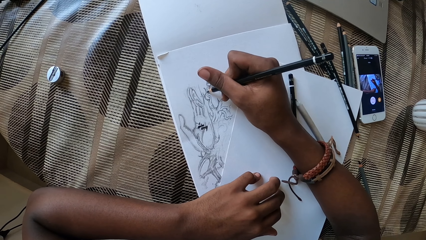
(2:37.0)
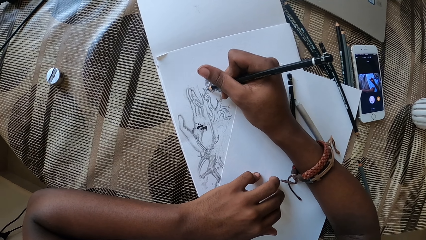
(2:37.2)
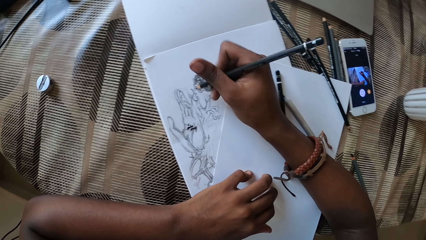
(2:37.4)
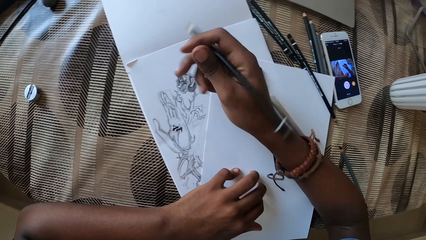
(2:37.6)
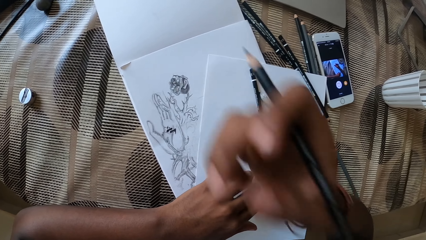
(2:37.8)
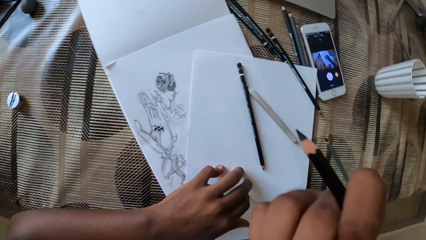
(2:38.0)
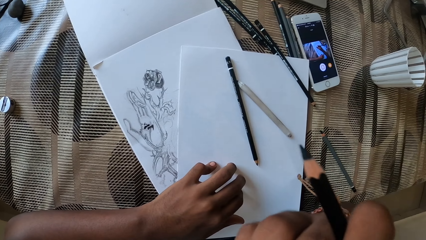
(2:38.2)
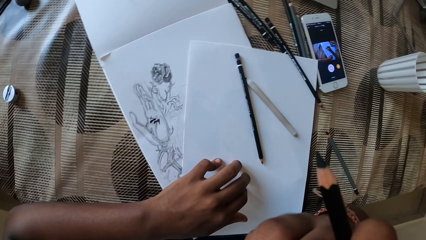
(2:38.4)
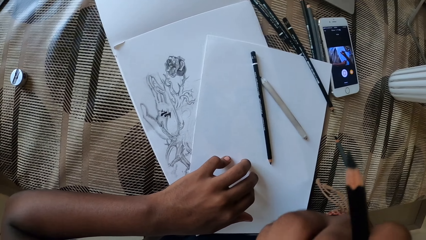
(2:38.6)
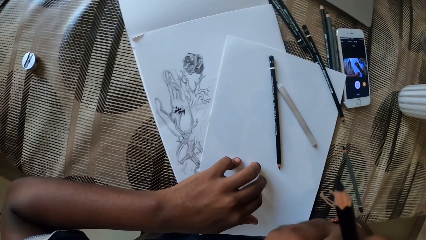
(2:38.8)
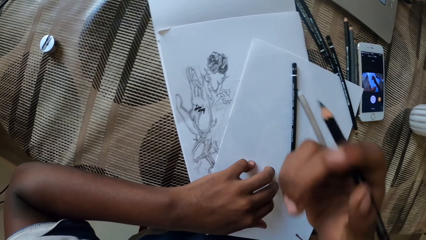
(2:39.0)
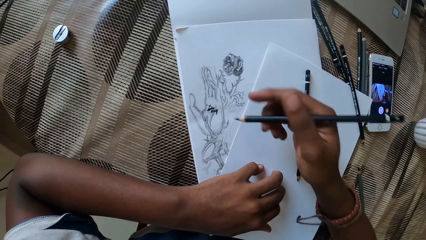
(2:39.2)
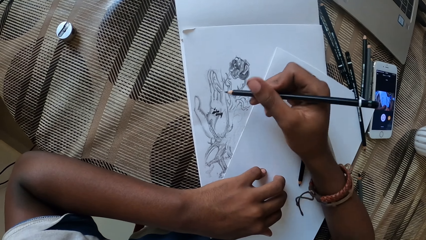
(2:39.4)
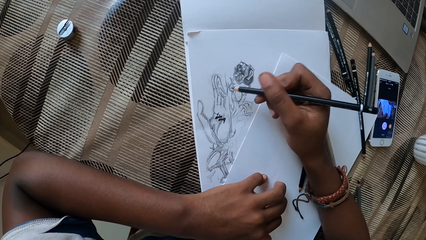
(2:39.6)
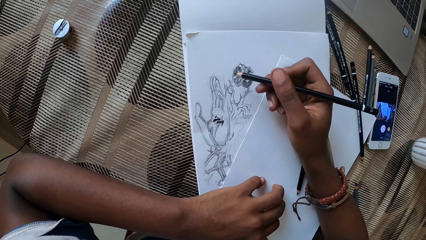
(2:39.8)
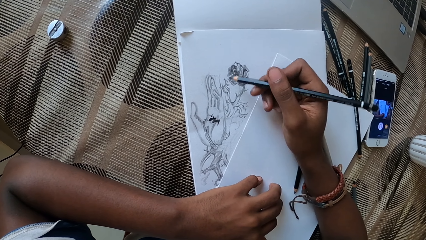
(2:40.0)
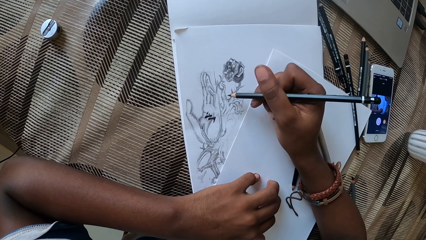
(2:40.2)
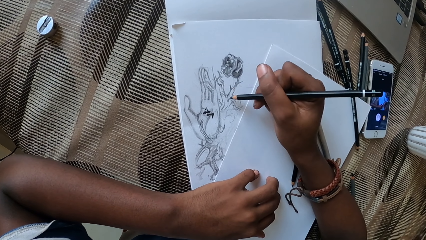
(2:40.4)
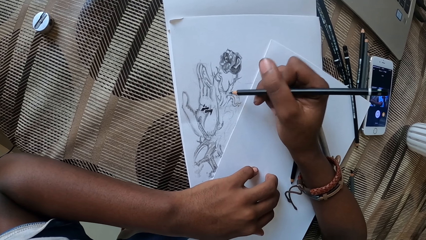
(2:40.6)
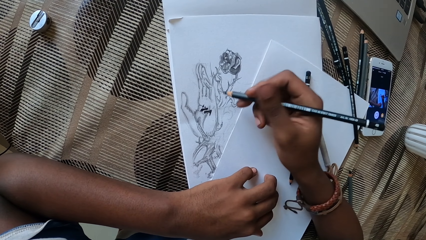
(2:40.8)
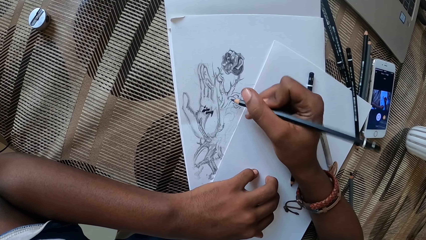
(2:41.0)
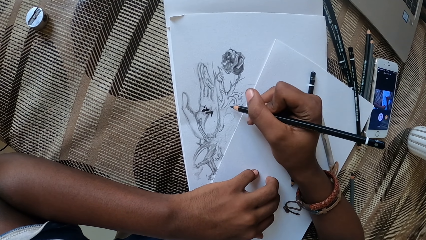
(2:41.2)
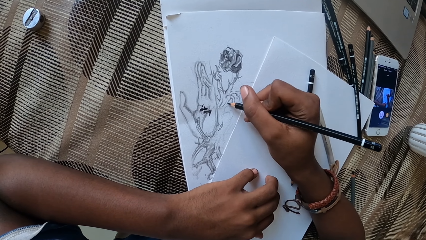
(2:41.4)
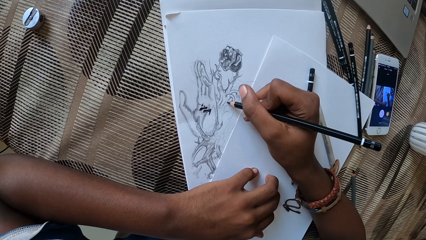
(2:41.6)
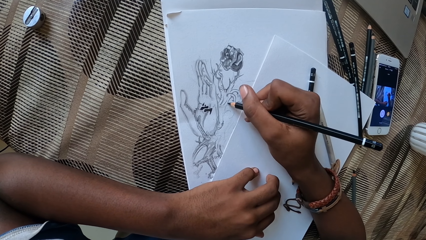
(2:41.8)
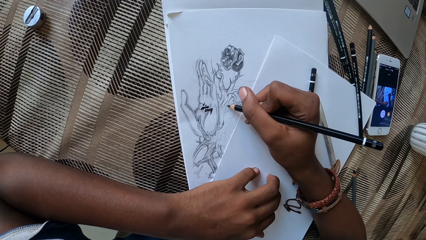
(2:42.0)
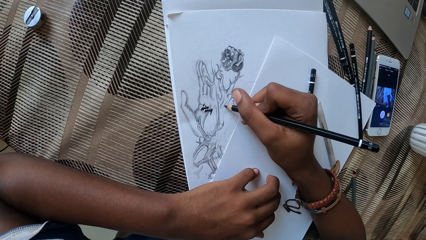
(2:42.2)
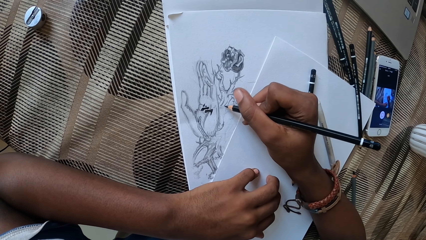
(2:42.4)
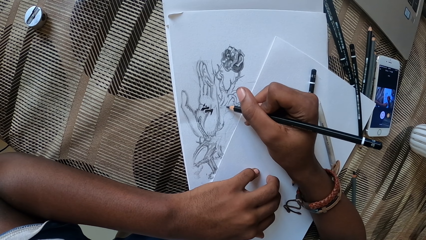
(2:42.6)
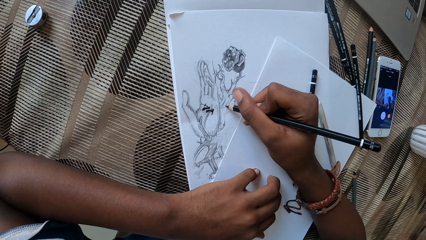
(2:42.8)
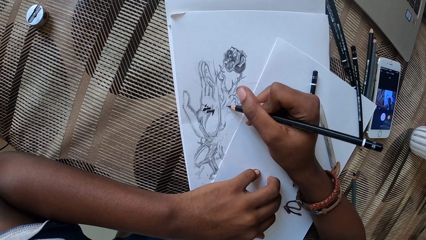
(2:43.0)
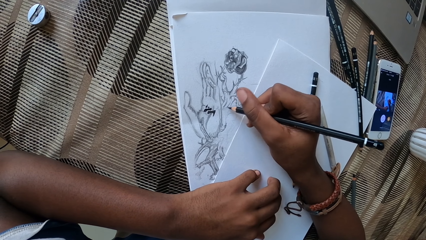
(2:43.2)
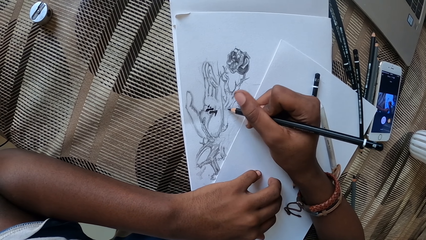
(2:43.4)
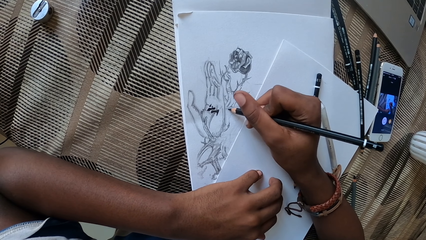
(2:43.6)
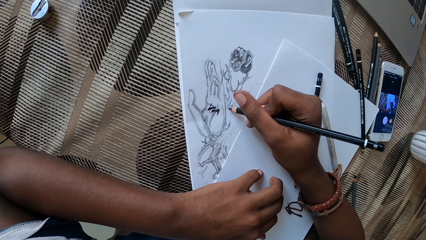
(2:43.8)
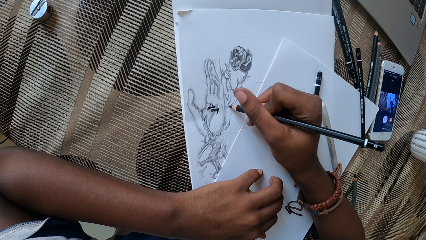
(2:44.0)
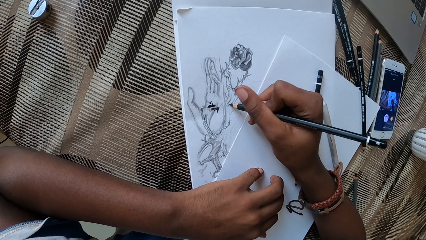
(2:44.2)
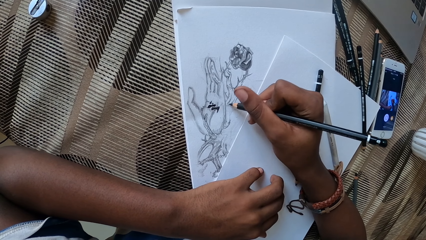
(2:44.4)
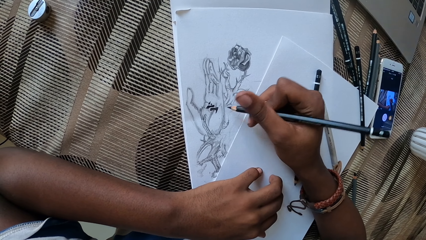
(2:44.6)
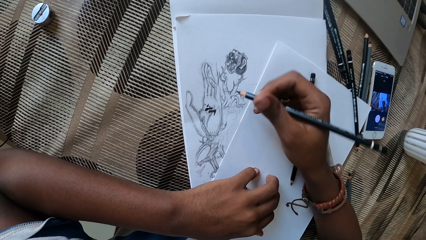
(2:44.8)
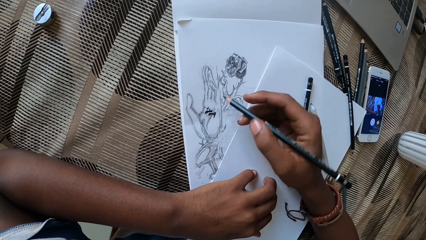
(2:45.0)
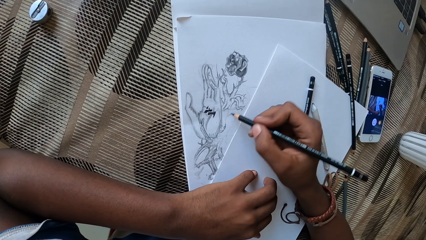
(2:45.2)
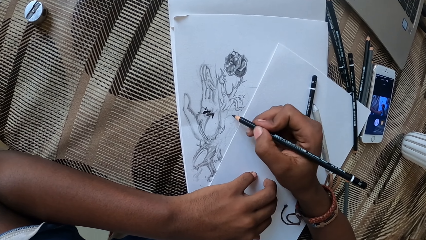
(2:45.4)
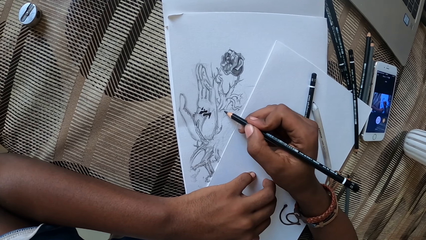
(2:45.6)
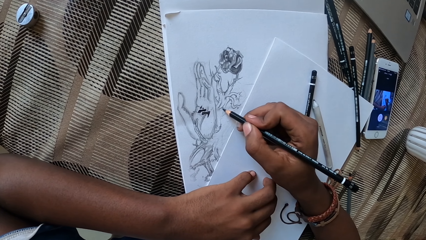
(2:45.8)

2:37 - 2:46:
The camera wearer touches the face. They draw on the paper.

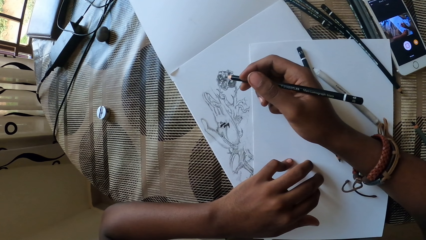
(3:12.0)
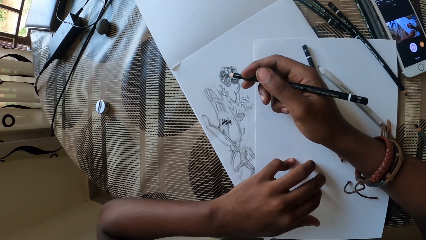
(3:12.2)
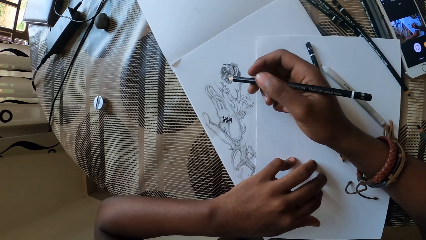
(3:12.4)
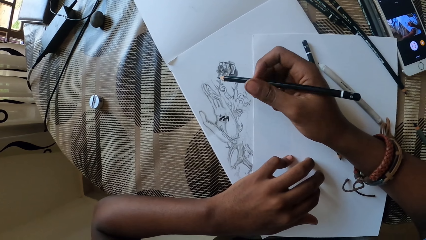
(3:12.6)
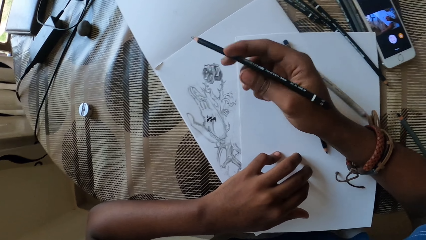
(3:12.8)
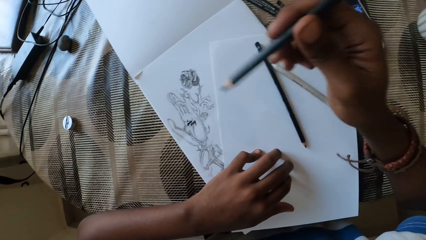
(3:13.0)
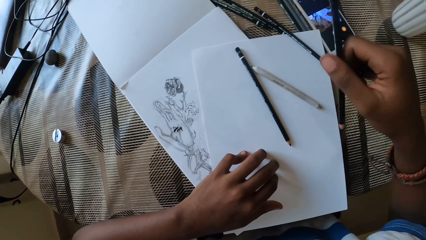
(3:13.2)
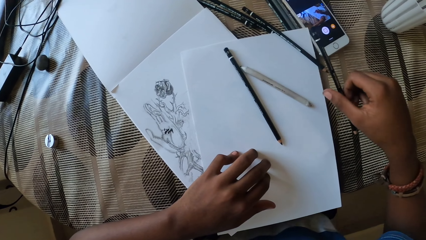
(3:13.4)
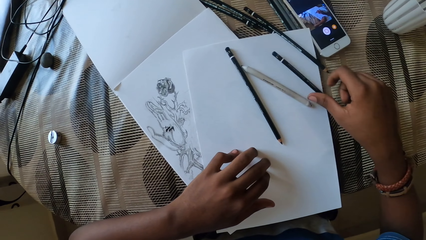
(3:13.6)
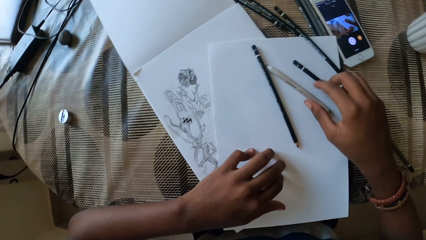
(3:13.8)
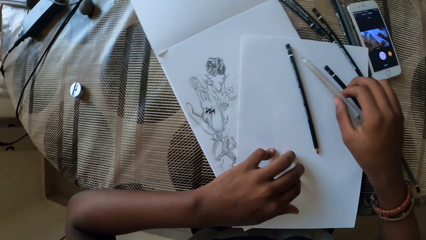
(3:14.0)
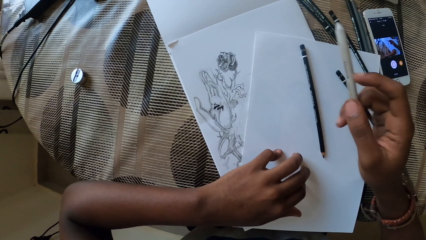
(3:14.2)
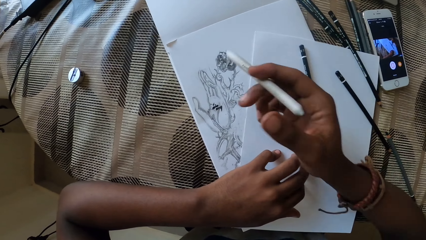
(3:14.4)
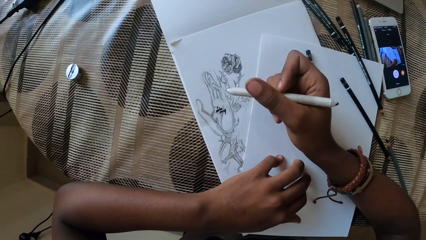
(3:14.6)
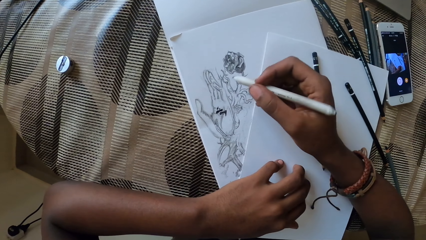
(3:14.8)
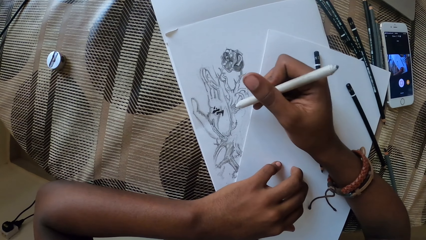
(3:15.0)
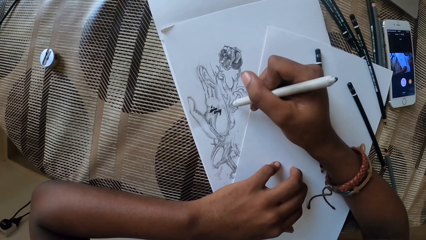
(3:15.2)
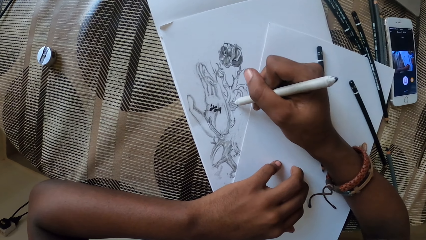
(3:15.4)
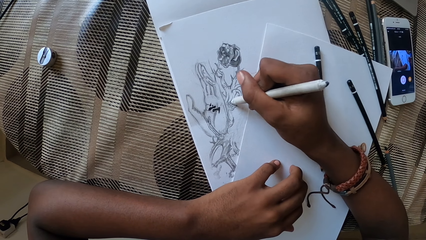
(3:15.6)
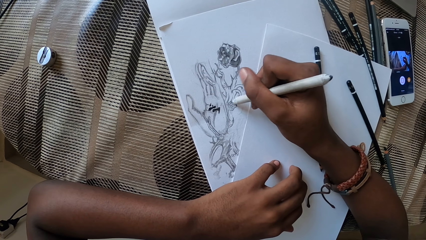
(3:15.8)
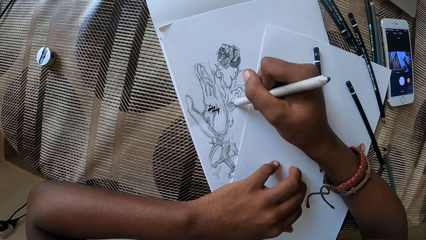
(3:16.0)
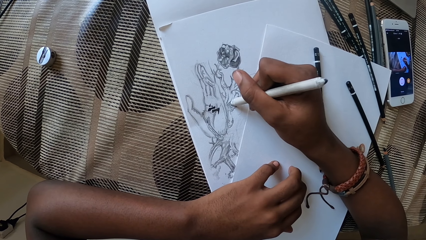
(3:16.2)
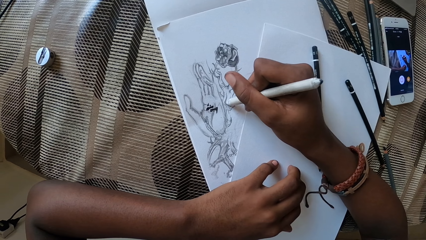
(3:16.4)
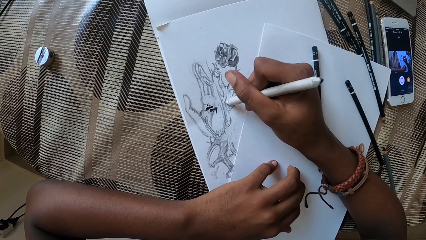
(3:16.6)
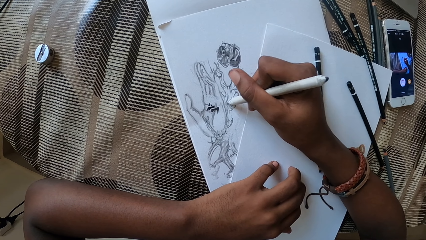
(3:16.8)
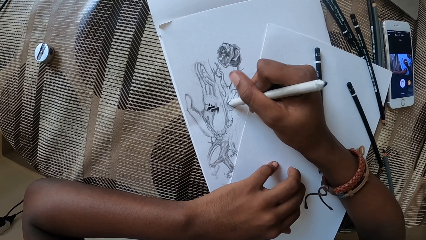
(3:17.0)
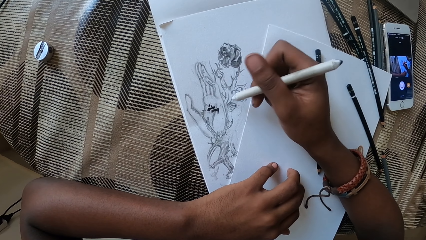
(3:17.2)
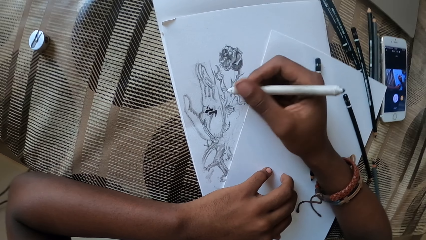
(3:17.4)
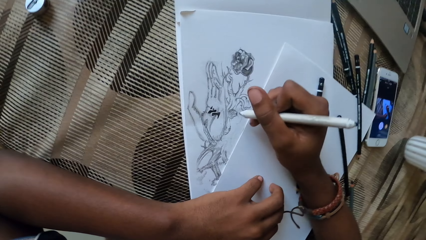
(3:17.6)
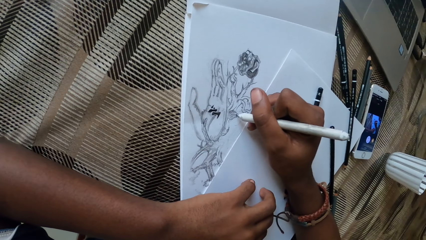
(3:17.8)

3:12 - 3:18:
The camera wearer drops the pencils. They pick up the pencil. They draw. They color shade the drawing.
